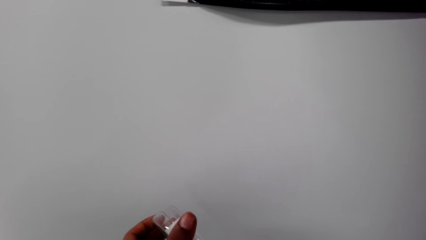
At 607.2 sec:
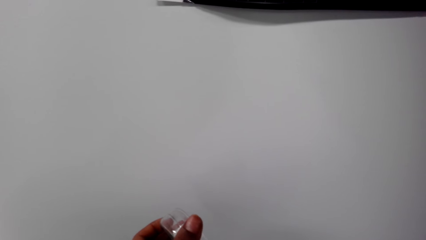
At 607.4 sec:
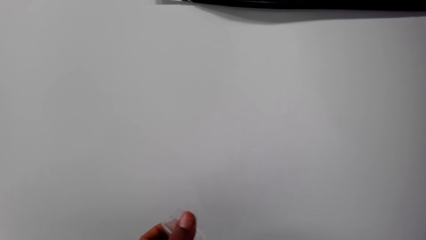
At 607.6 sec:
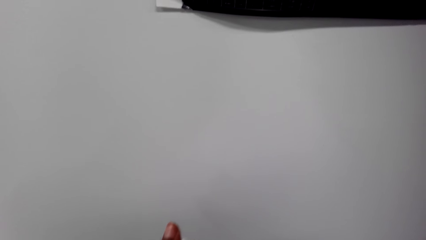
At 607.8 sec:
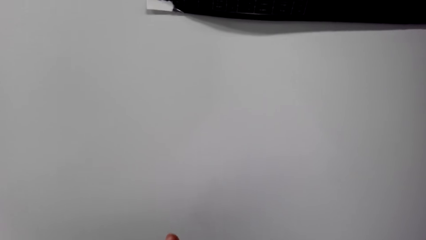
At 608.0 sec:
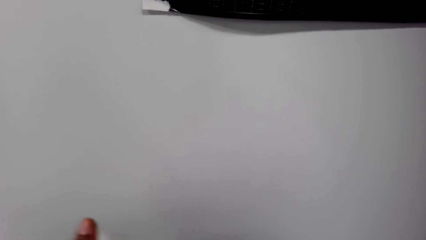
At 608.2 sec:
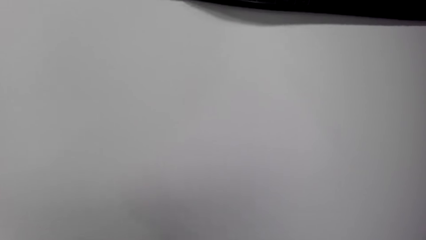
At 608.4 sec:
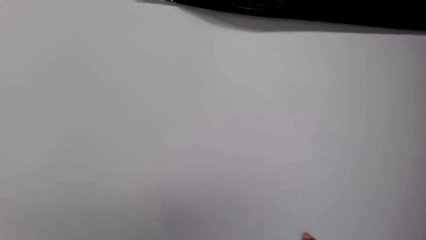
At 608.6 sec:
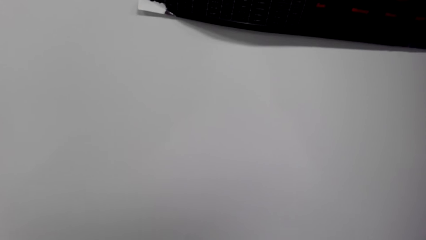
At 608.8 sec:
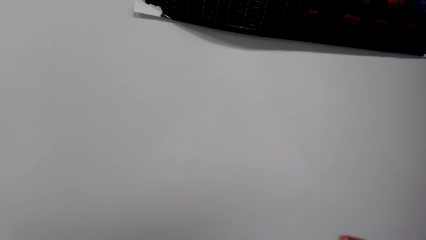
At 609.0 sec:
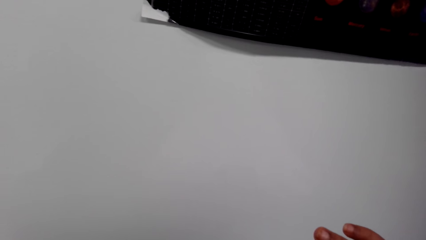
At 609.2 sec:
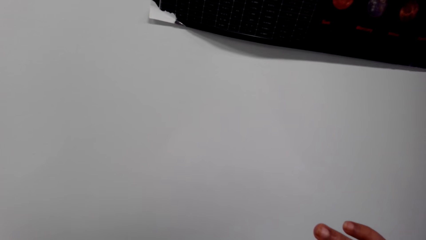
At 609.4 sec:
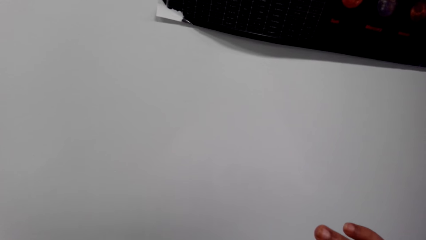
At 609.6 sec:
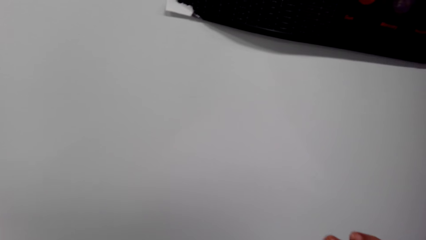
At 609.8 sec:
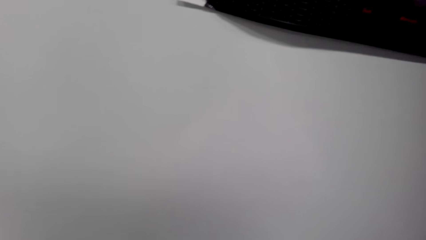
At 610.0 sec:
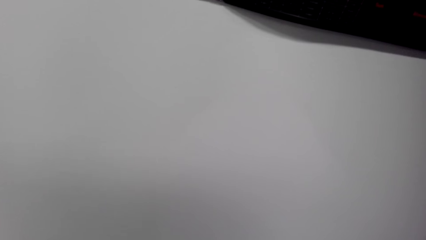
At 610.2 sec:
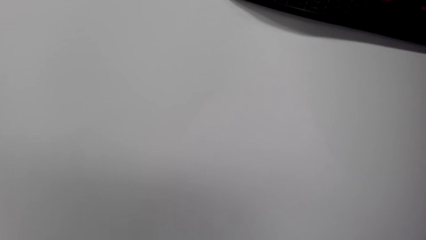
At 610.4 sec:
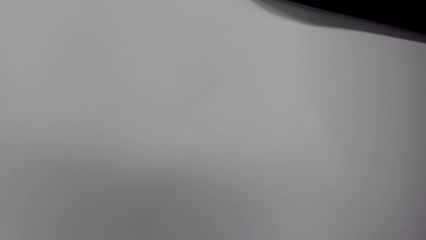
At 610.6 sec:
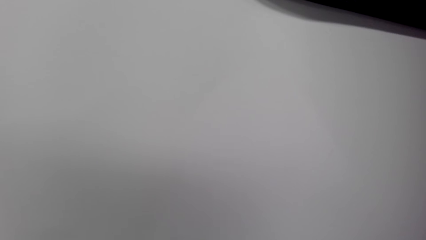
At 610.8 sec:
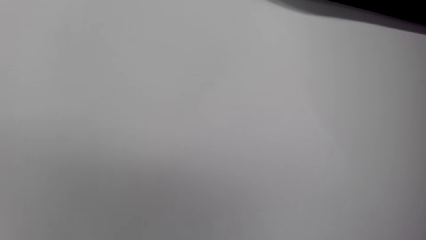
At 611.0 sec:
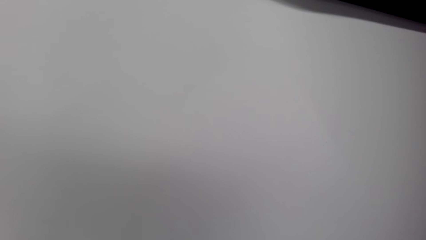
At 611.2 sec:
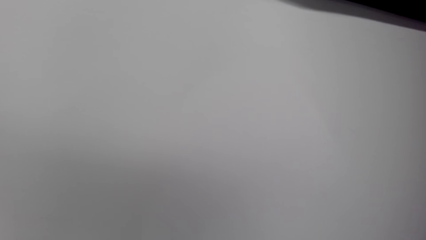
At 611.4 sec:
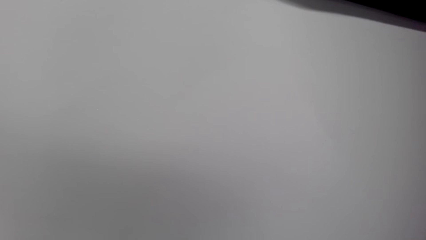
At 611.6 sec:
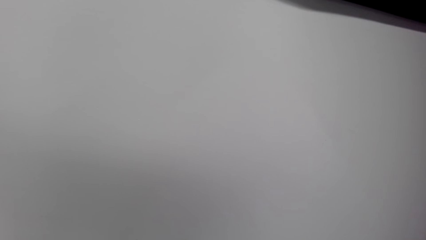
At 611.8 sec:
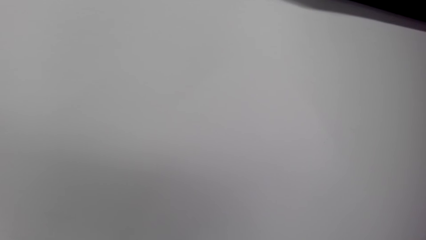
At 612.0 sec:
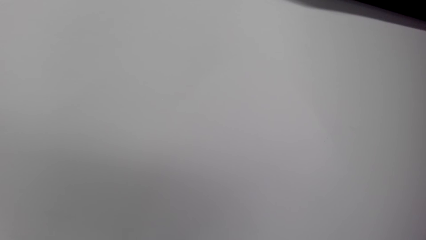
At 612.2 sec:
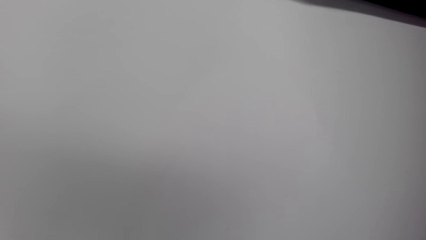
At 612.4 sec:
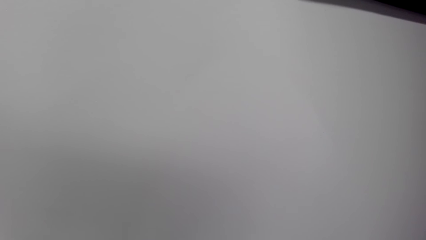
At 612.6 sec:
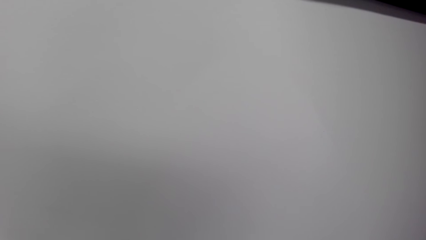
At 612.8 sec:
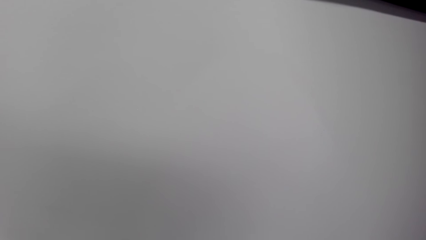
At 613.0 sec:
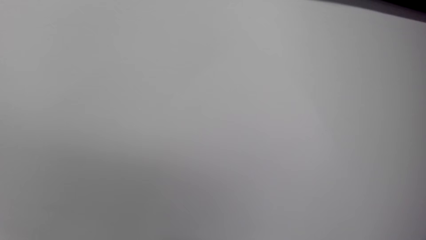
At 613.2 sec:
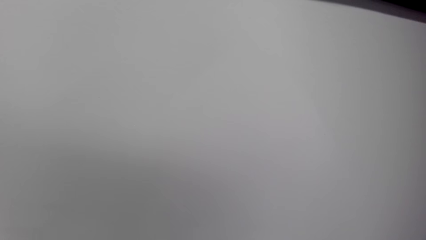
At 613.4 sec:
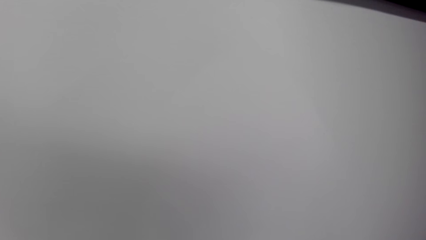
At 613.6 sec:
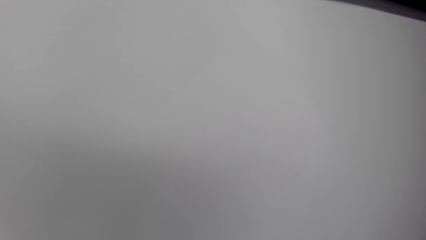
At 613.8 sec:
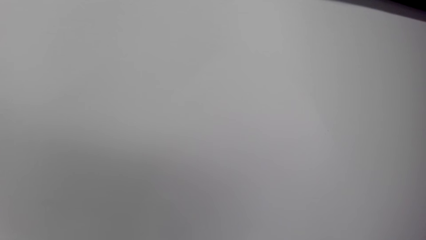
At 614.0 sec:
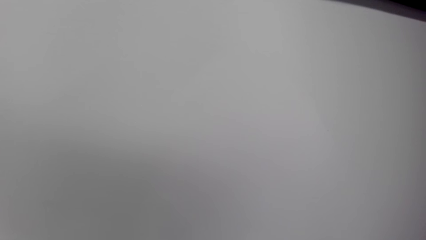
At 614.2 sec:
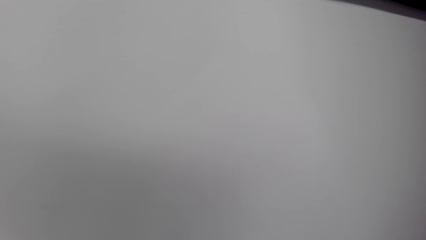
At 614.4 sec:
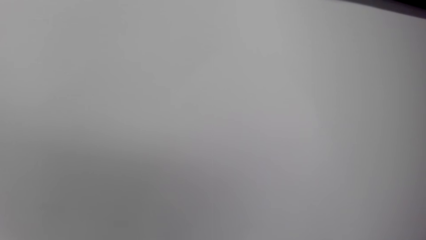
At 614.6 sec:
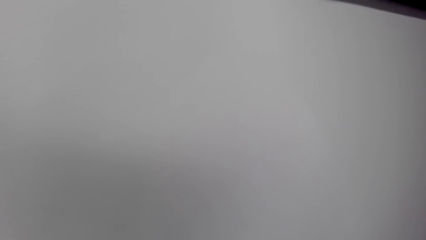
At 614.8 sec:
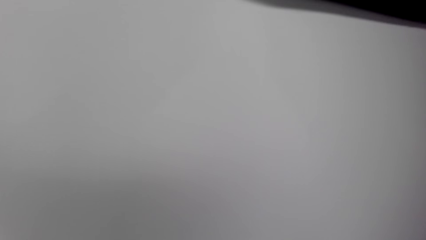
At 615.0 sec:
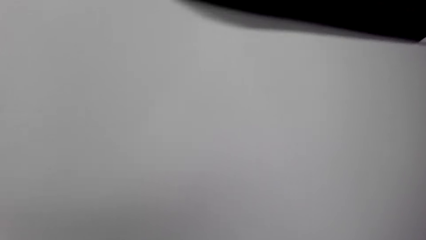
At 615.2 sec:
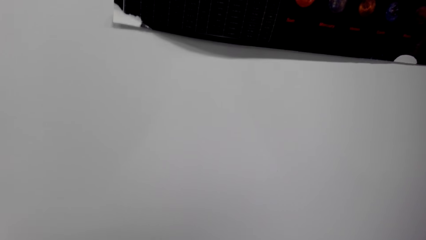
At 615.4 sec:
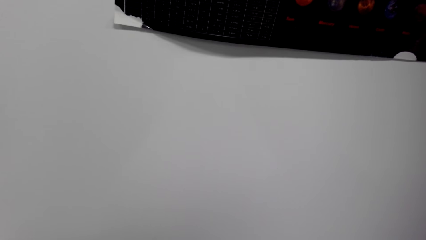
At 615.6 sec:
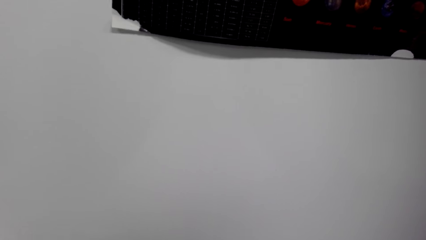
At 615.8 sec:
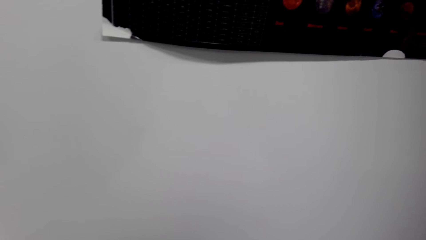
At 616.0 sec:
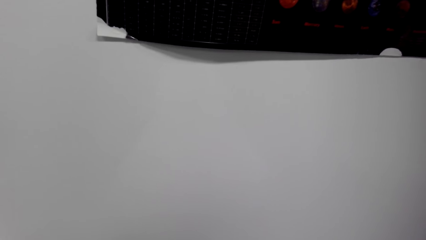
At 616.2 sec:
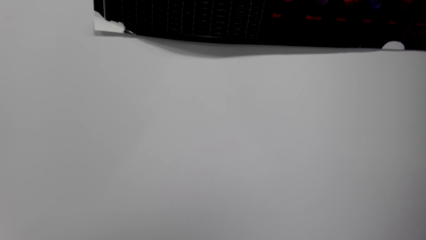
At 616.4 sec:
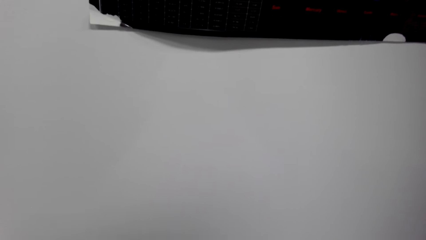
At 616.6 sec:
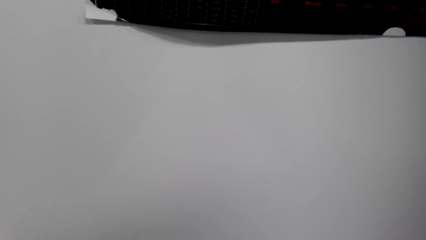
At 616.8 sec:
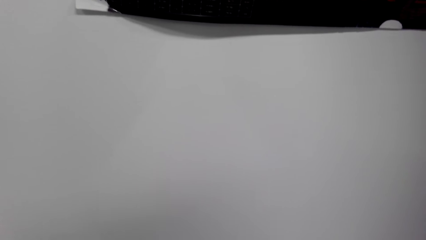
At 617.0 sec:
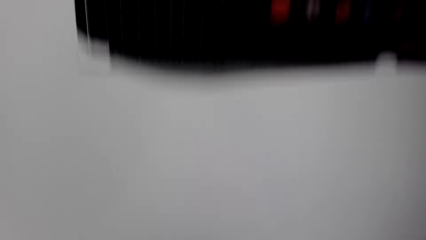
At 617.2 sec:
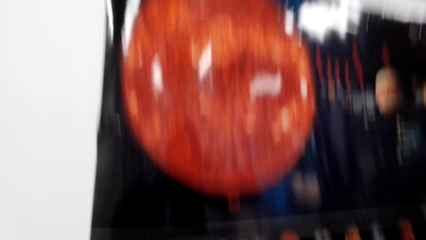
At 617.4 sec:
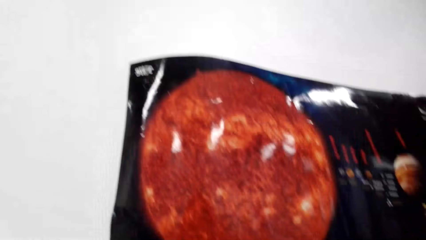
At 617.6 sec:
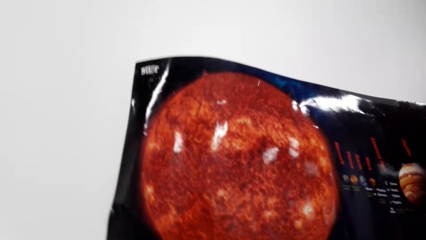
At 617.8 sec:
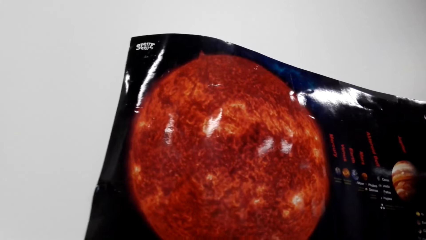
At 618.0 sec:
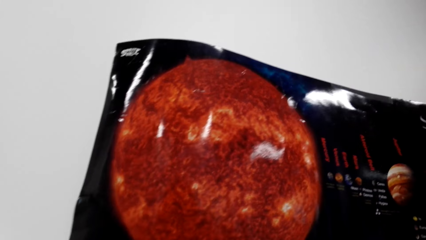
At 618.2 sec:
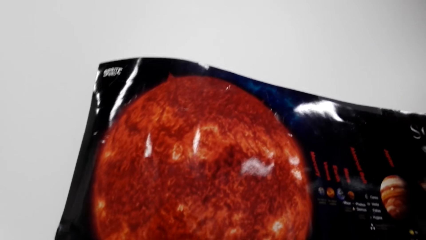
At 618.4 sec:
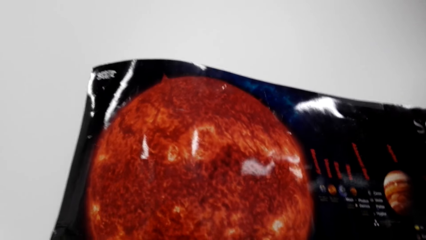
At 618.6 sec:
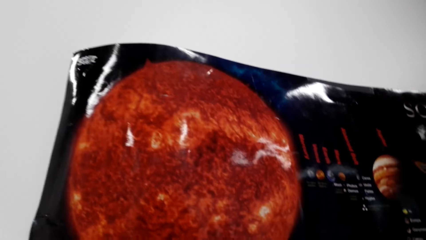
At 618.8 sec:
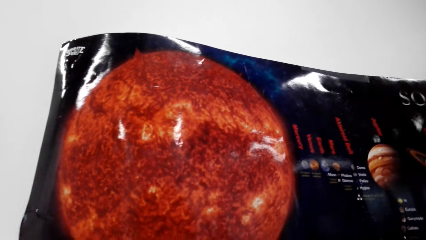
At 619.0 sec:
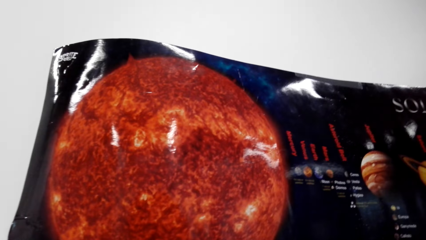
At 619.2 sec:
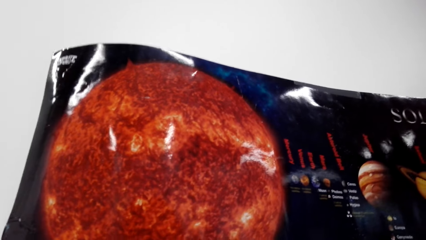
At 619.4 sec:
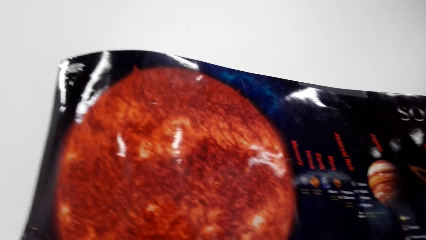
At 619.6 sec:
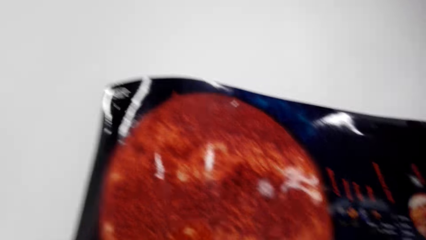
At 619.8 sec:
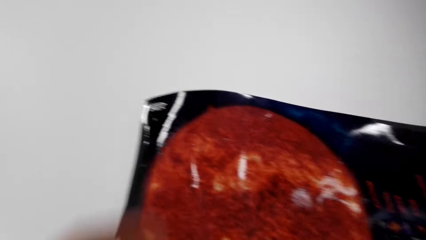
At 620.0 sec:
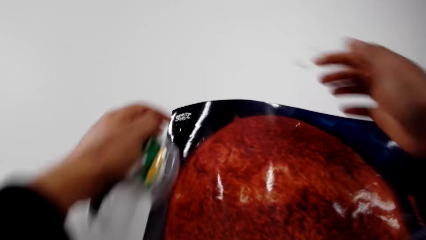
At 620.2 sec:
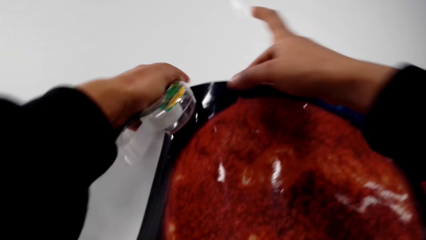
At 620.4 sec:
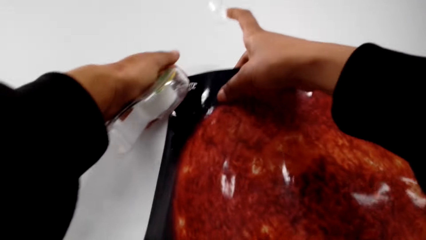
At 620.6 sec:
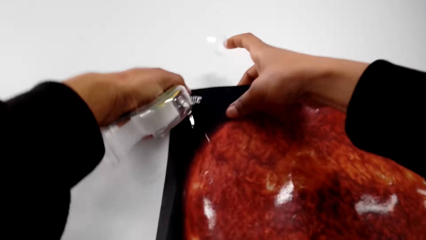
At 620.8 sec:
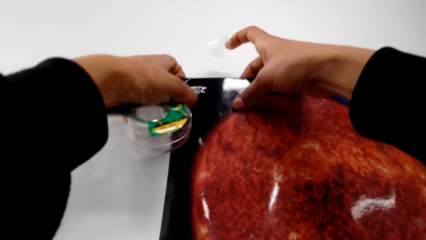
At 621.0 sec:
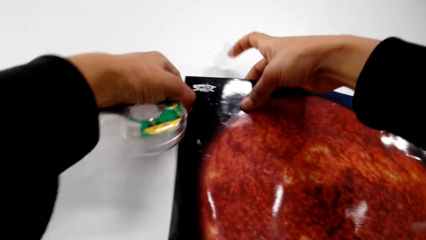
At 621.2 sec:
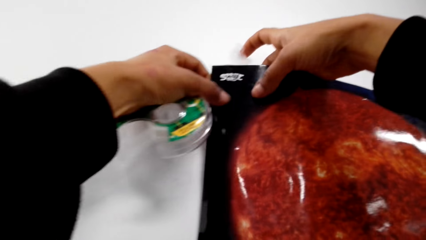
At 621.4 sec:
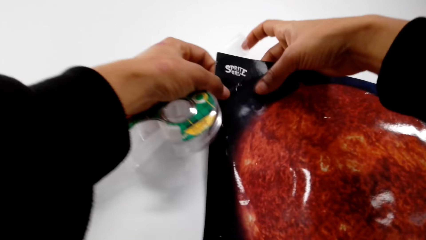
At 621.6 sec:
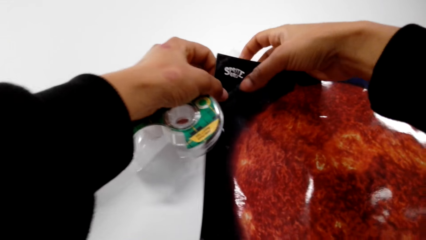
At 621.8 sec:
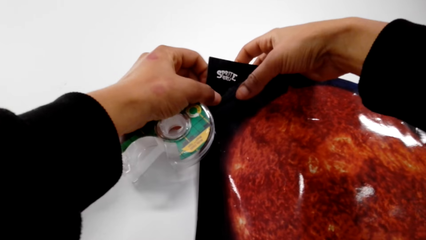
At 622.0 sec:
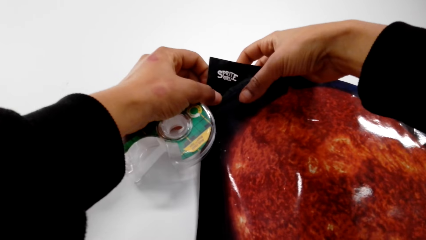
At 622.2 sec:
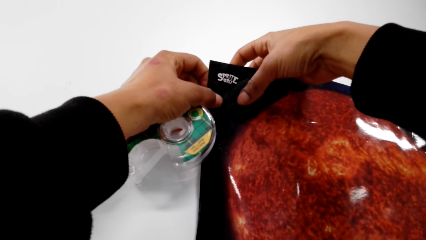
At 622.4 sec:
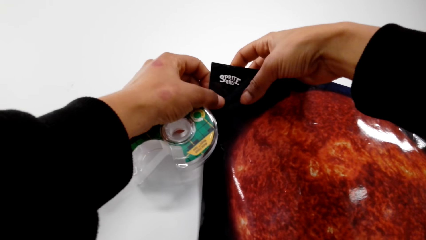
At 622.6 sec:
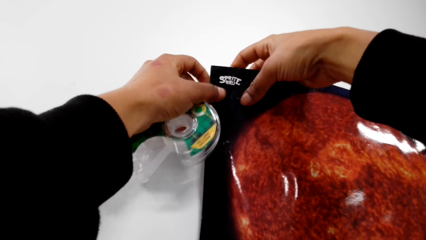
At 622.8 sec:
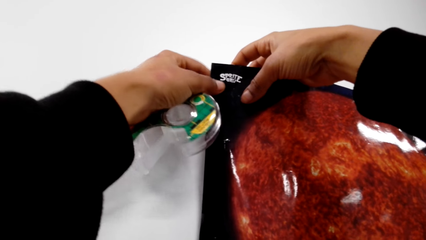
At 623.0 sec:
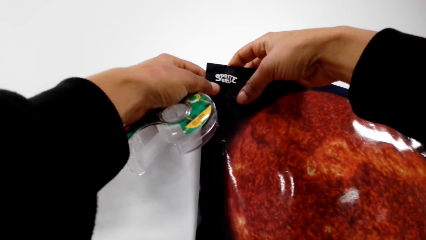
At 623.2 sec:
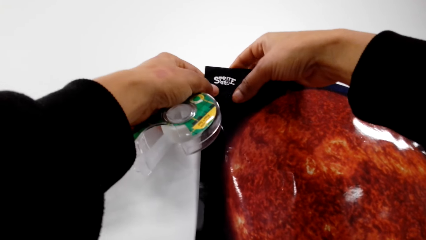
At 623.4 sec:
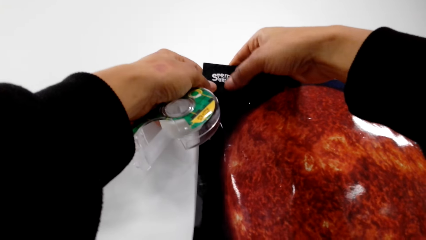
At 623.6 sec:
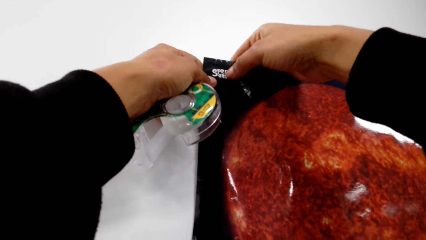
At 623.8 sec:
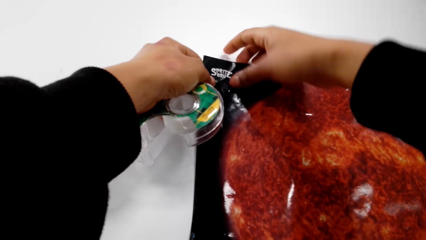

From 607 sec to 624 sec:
The camera wearer sticks the tape to the chart on the wall.
